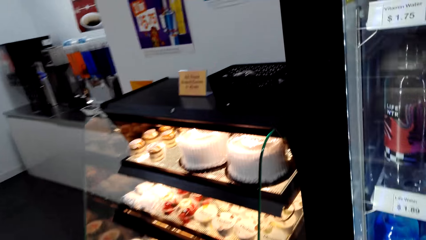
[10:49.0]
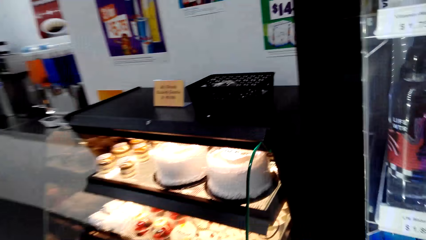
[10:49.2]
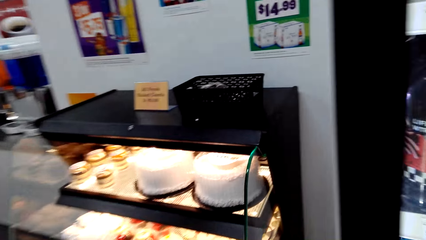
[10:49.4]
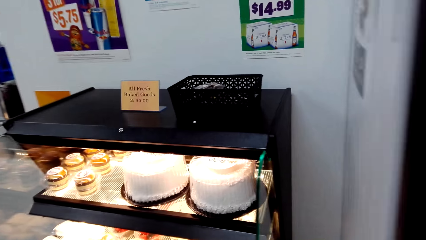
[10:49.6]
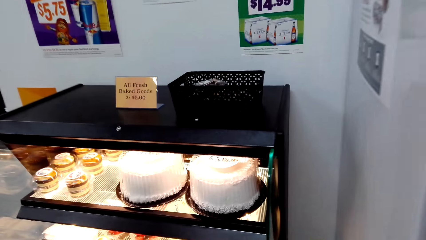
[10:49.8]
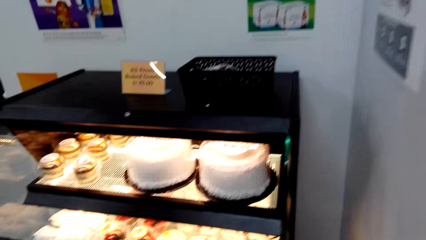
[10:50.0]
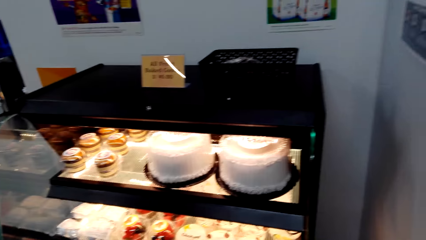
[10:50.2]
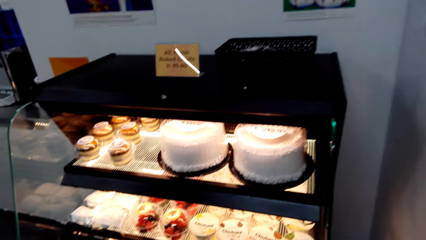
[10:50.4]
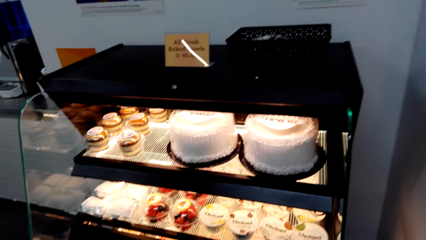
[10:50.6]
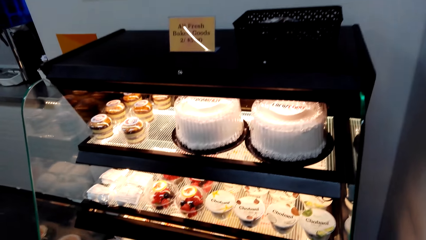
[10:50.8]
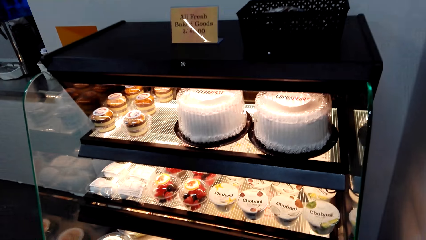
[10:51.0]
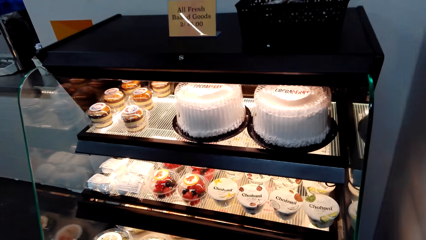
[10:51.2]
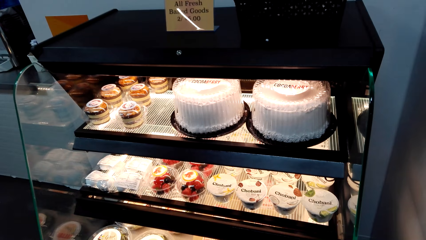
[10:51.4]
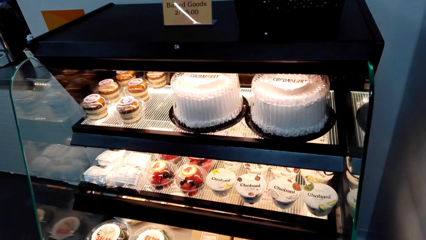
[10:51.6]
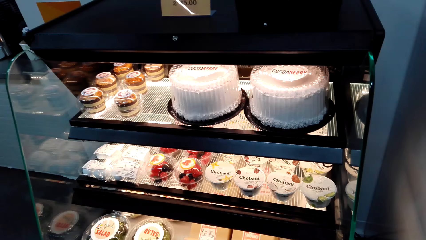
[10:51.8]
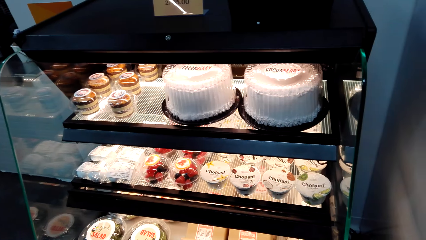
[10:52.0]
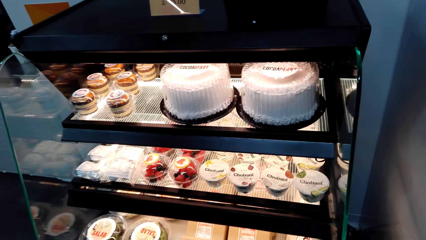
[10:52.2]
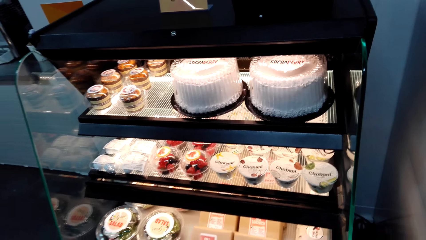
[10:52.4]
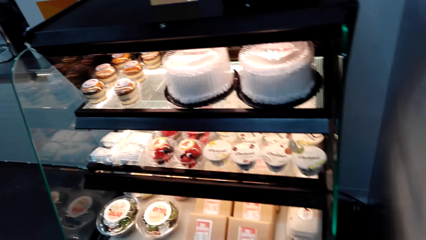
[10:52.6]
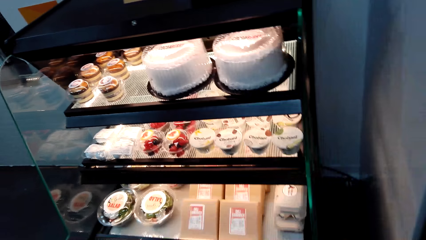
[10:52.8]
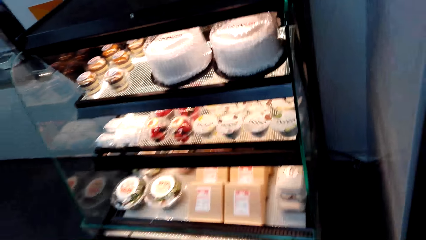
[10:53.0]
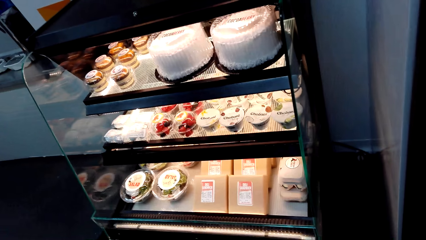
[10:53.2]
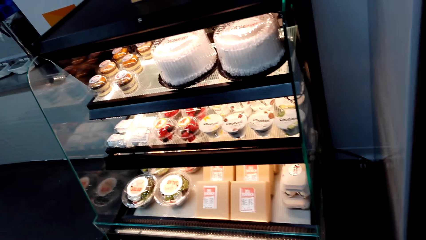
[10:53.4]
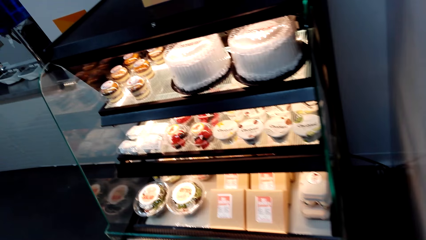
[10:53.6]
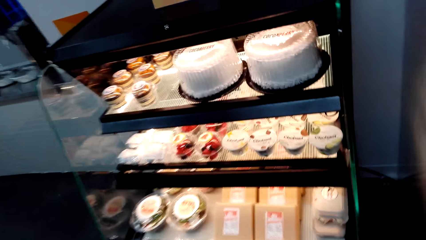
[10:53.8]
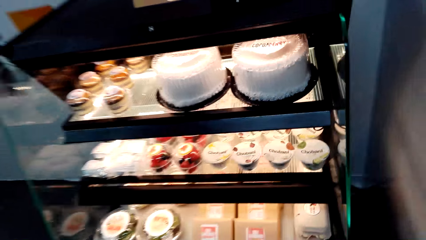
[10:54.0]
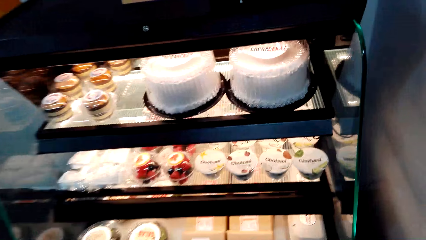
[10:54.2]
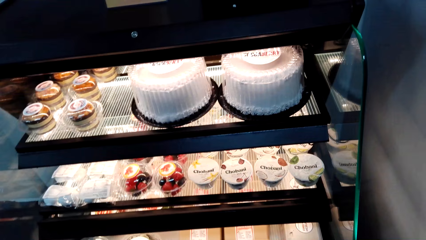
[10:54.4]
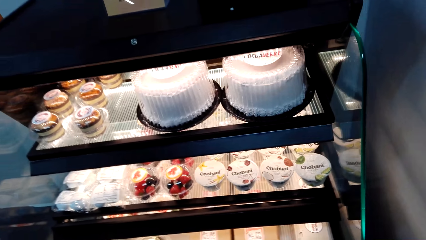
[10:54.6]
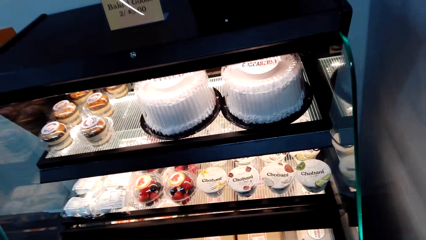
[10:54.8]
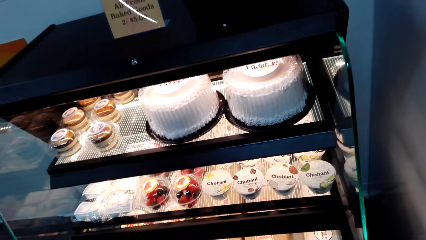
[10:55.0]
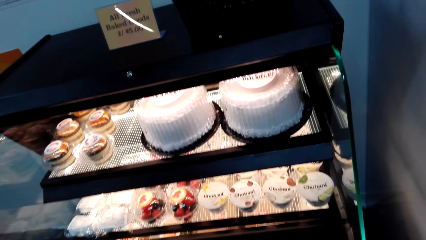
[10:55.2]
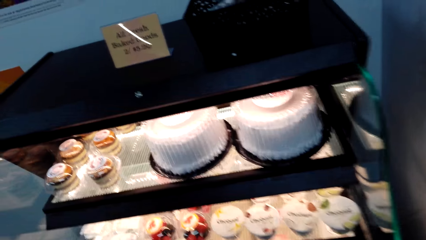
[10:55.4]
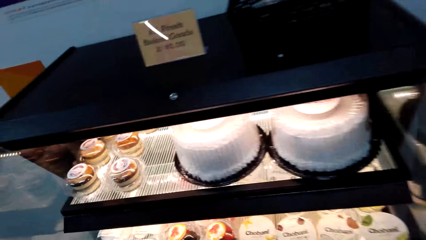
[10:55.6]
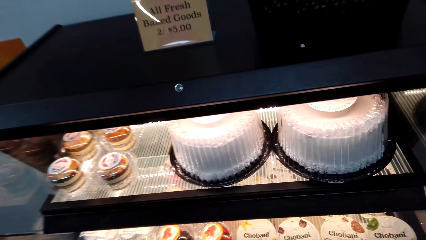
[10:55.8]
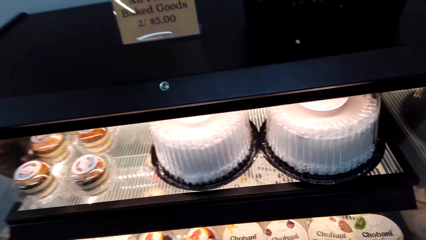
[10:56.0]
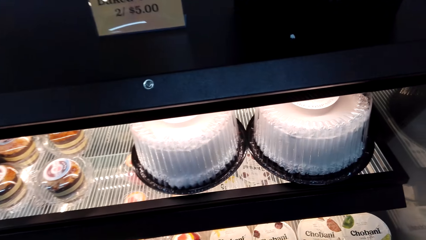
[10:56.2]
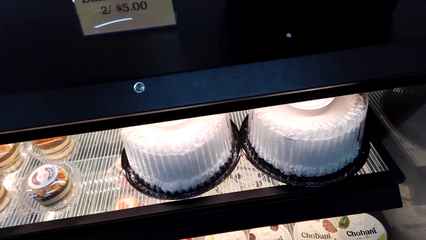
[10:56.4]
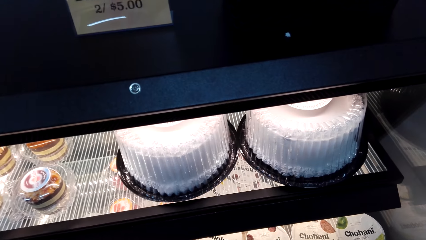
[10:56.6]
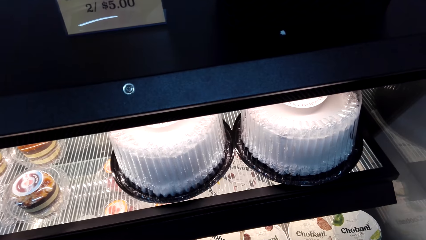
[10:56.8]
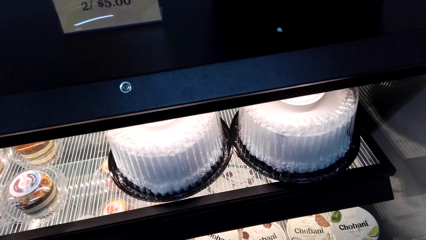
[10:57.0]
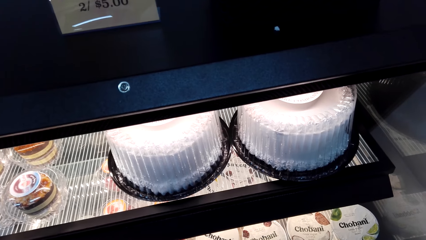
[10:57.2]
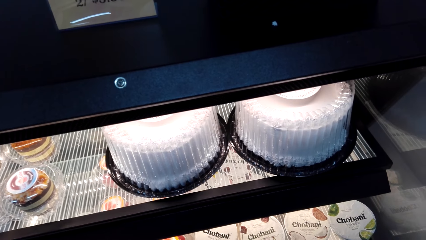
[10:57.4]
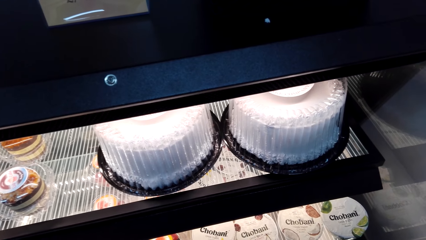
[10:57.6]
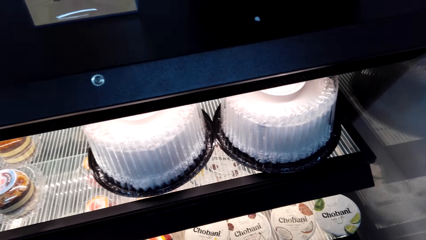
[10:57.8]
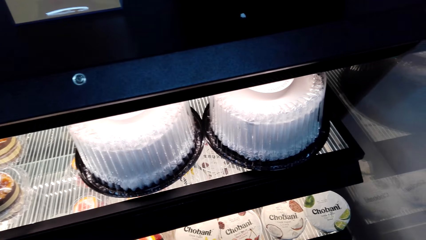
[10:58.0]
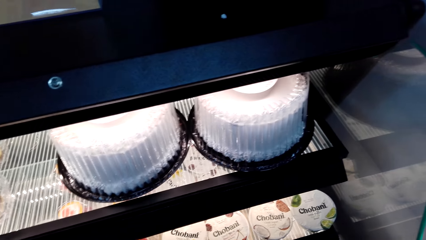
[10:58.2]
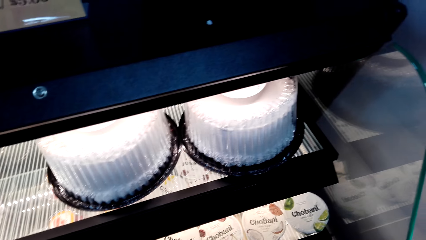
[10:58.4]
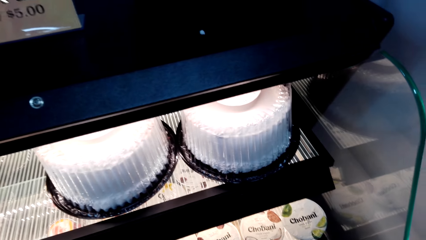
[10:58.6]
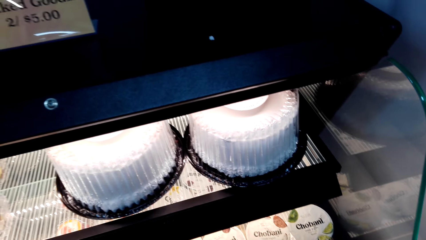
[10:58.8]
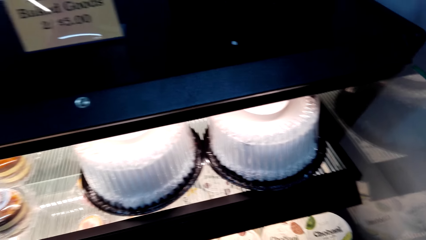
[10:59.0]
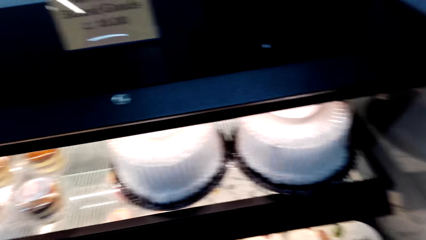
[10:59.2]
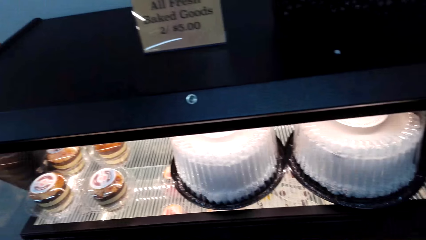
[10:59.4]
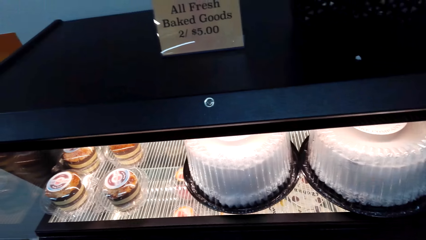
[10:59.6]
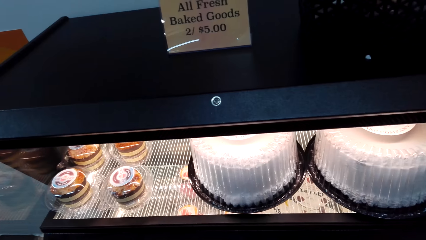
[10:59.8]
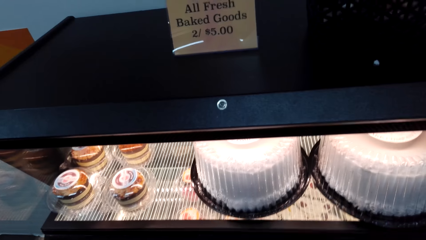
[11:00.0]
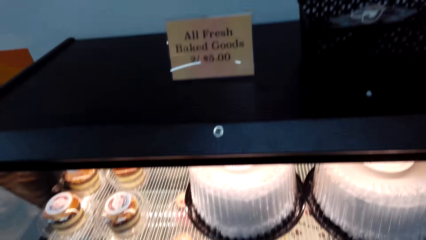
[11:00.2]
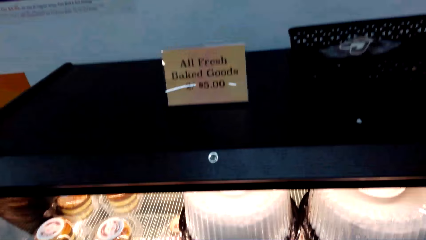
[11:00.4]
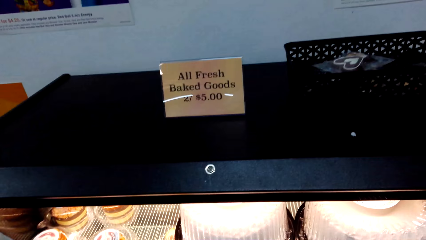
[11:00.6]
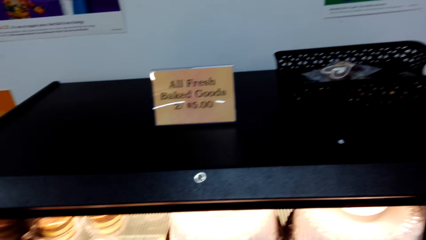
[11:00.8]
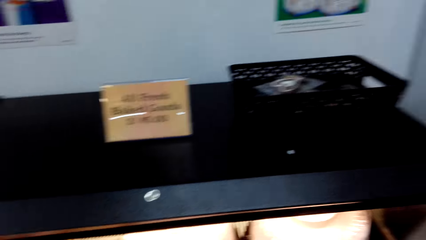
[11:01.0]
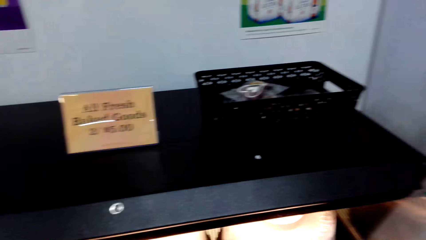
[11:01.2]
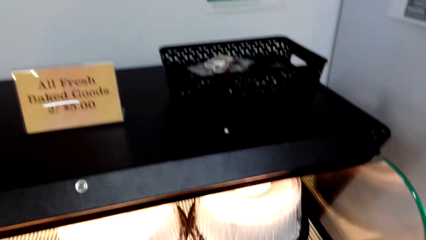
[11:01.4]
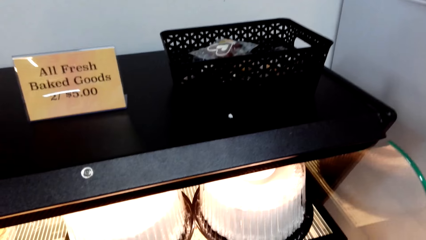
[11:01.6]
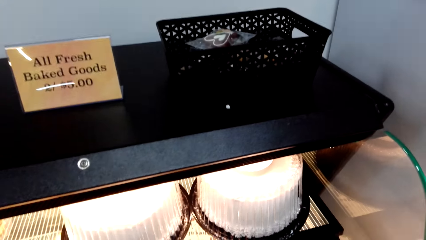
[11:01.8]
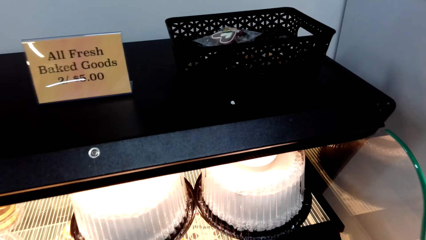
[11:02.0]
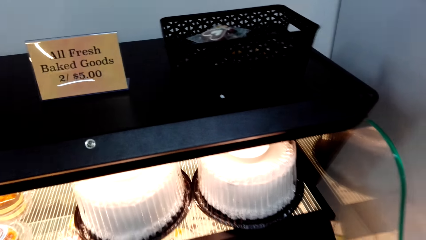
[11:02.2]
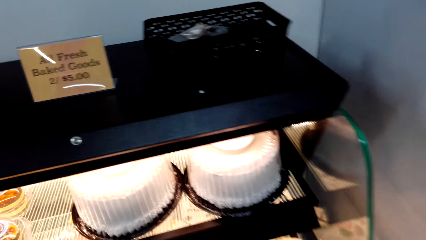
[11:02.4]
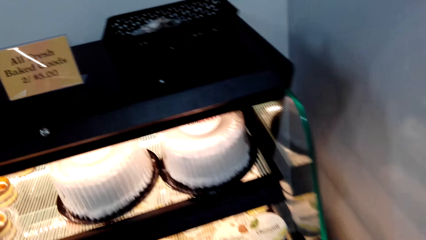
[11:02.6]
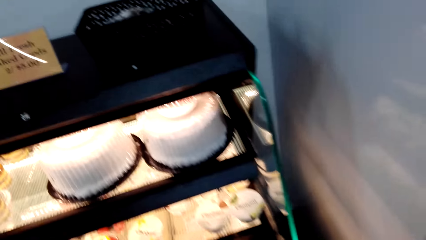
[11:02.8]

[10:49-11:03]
The camera wearer moves around the supermarket. They move to the bakery area. They look around the baked goods.

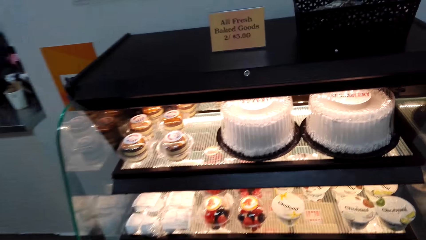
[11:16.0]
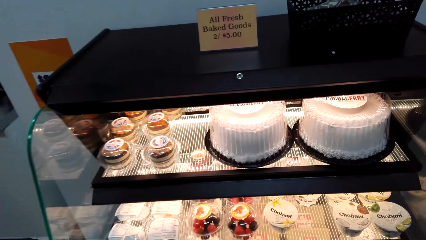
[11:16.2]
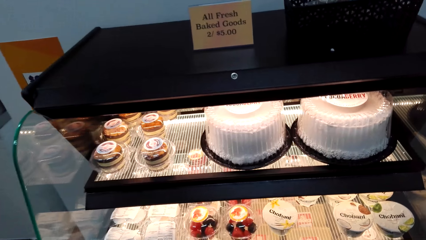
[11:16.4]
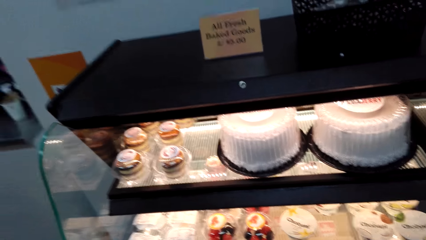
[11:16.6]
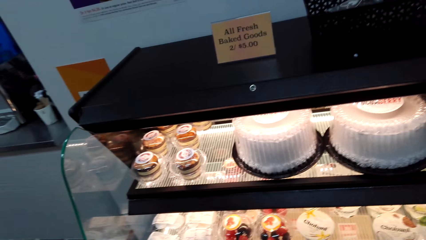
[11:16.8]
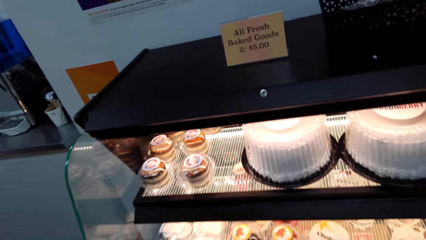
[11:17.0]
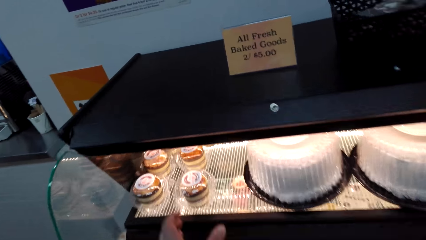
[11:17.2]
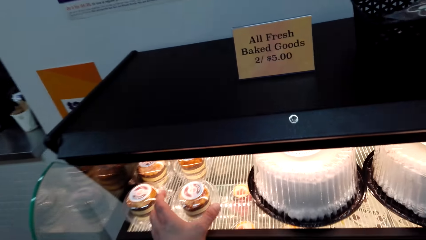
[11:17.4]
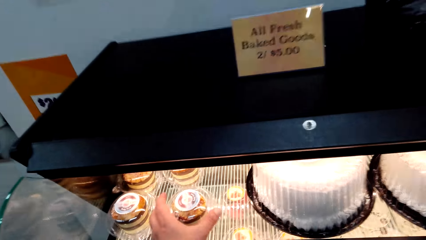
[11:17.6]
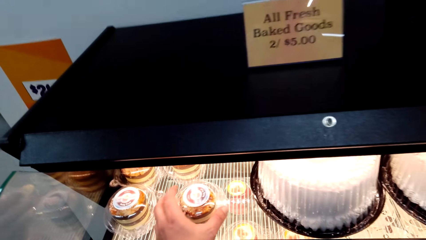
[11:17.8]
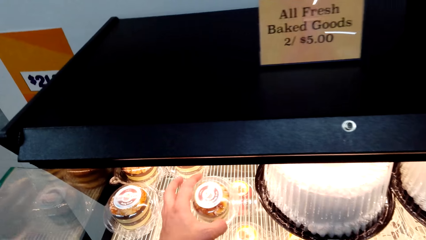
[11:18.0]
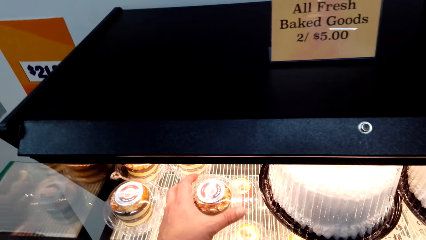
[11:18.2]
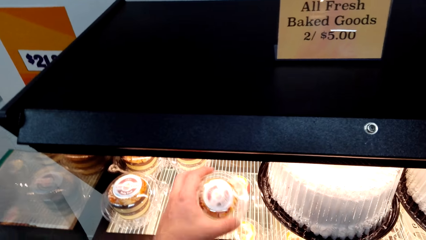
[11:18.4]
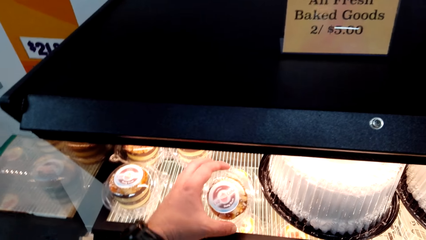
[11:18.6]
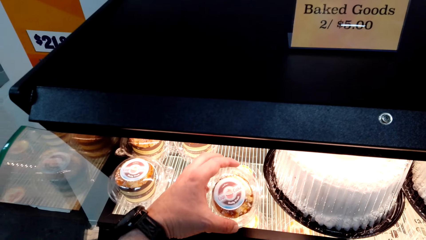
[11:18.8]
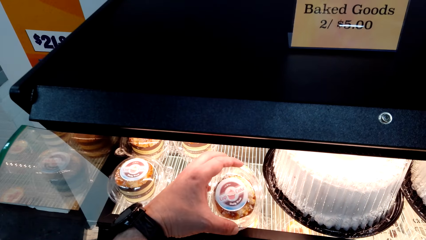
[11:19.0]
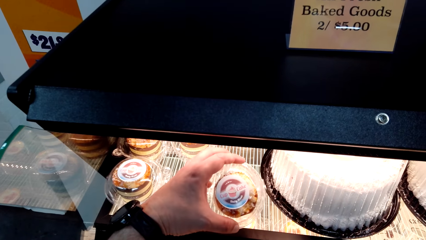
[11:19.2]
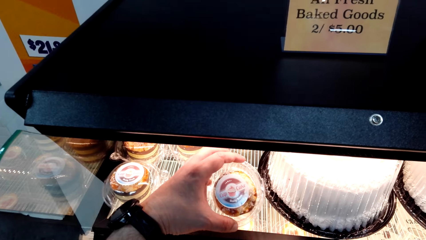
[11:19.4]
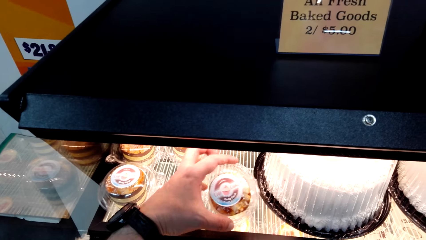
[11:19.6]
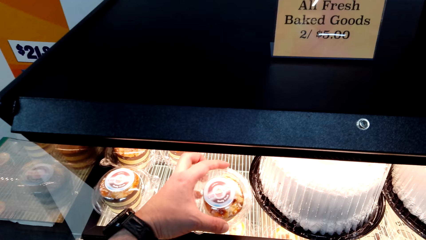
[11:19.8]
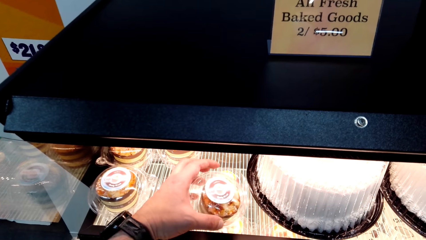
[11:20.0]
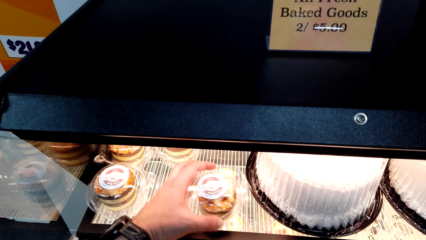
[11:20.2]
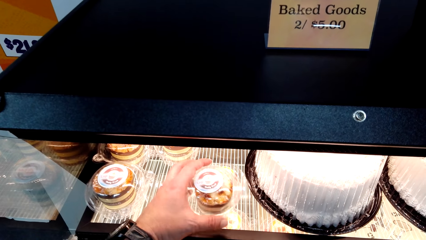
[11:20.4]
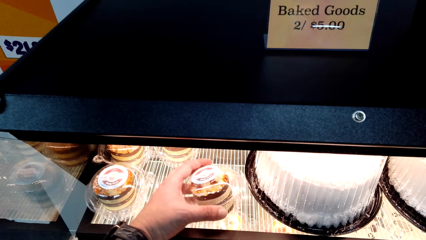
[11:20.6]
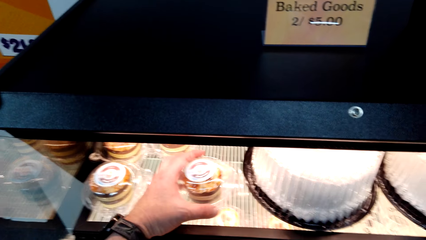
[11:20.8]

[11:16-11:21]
The camera wearer picks up the queen cake.
